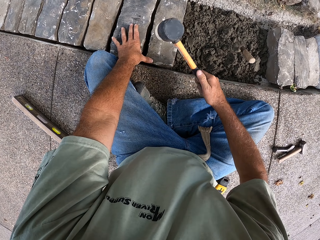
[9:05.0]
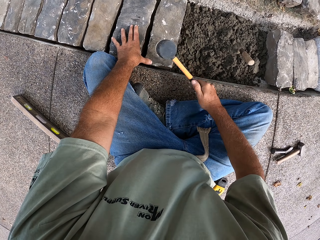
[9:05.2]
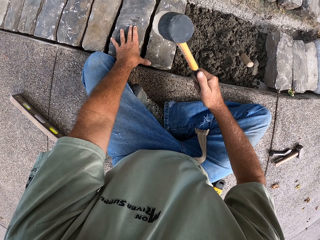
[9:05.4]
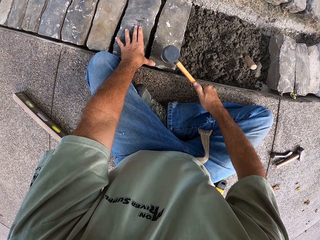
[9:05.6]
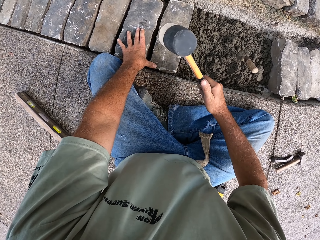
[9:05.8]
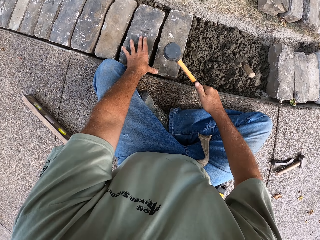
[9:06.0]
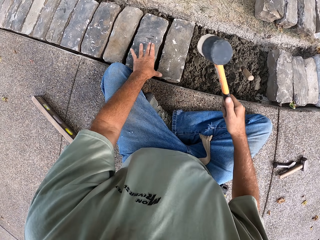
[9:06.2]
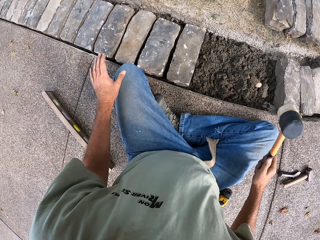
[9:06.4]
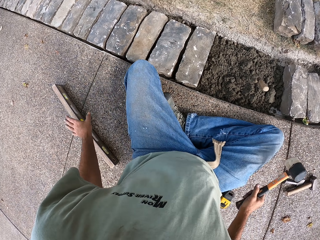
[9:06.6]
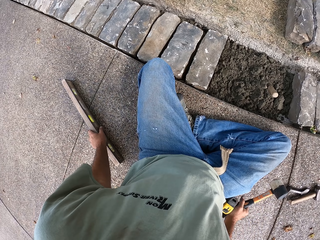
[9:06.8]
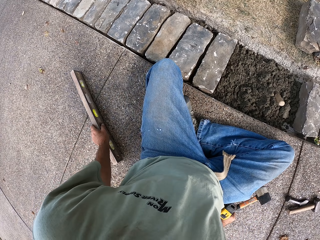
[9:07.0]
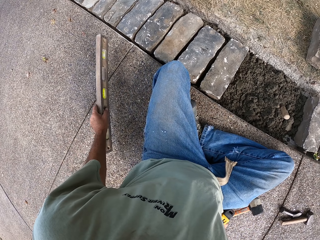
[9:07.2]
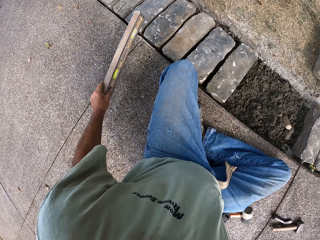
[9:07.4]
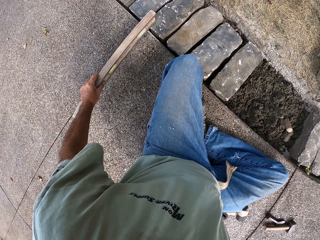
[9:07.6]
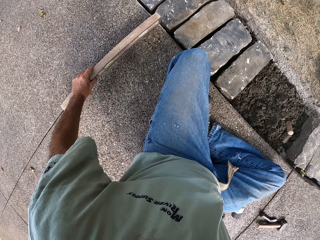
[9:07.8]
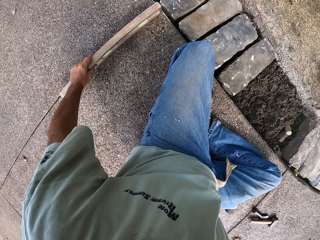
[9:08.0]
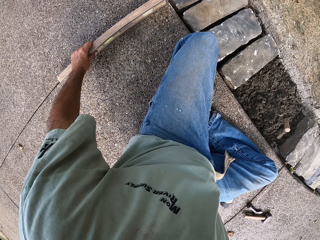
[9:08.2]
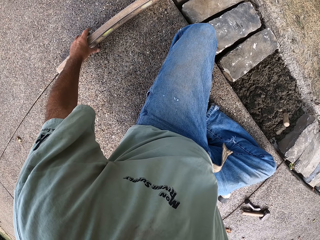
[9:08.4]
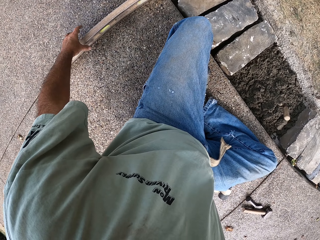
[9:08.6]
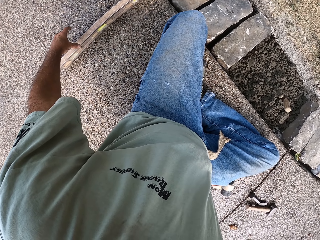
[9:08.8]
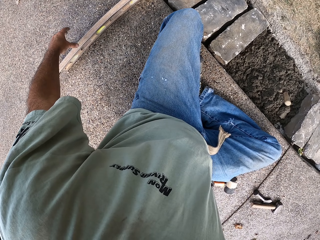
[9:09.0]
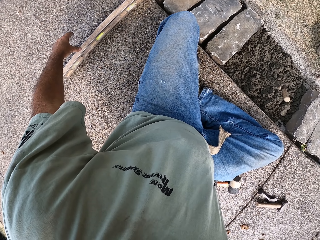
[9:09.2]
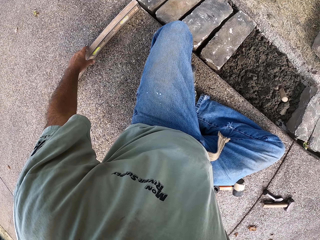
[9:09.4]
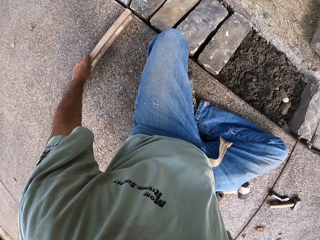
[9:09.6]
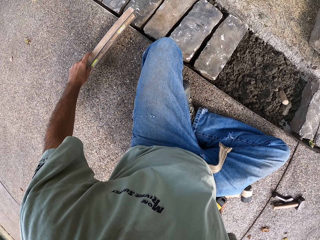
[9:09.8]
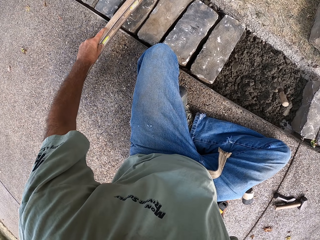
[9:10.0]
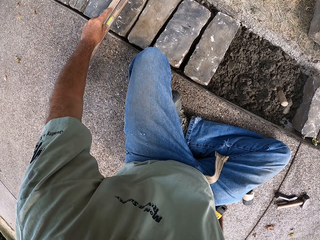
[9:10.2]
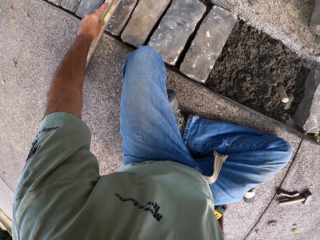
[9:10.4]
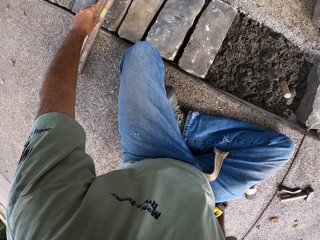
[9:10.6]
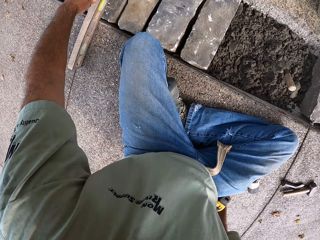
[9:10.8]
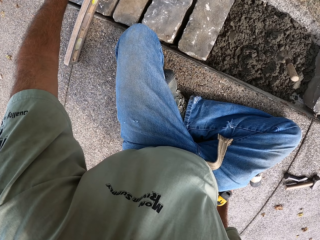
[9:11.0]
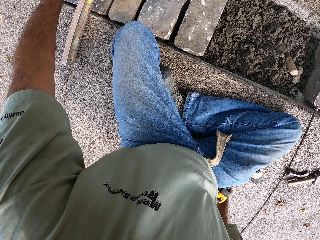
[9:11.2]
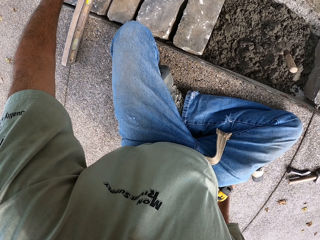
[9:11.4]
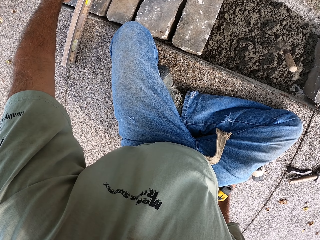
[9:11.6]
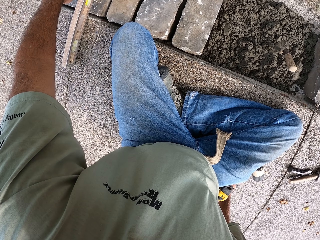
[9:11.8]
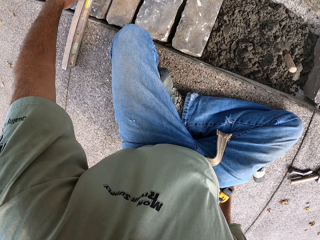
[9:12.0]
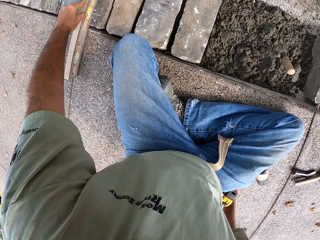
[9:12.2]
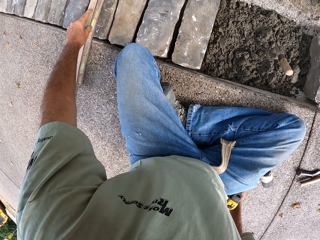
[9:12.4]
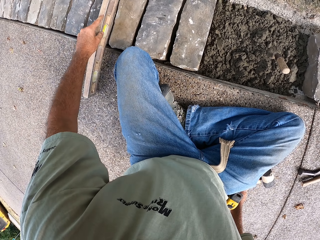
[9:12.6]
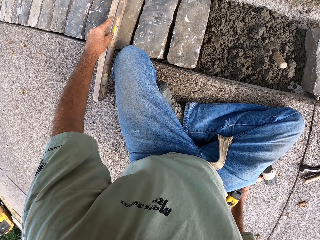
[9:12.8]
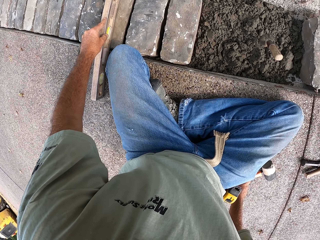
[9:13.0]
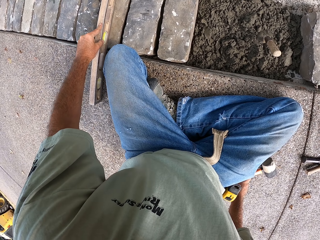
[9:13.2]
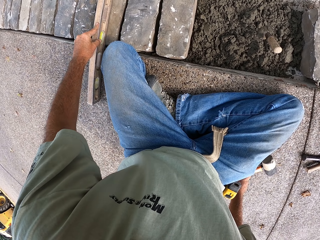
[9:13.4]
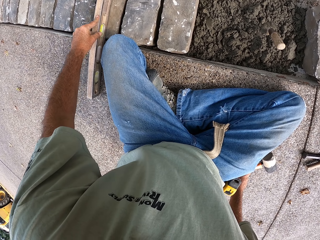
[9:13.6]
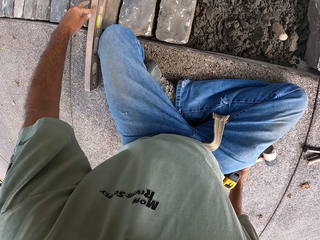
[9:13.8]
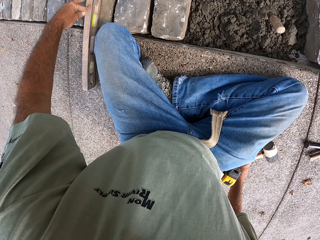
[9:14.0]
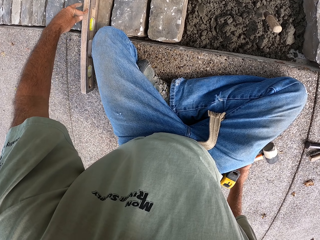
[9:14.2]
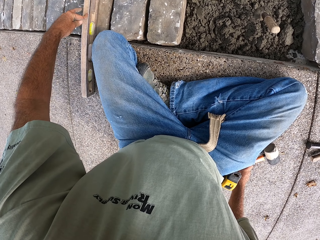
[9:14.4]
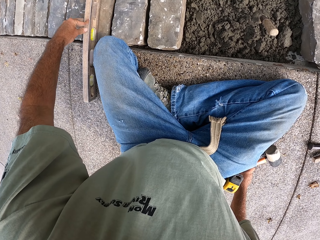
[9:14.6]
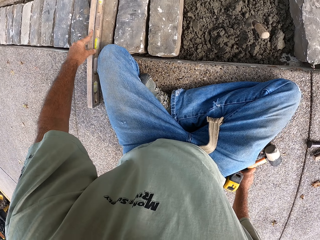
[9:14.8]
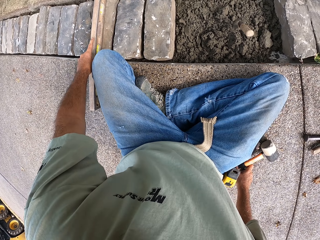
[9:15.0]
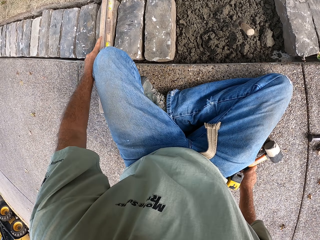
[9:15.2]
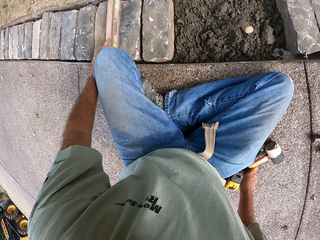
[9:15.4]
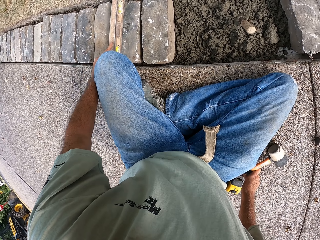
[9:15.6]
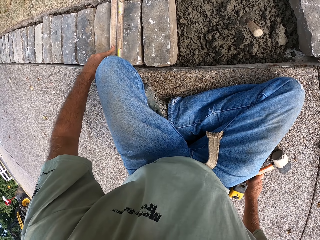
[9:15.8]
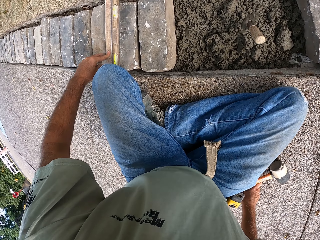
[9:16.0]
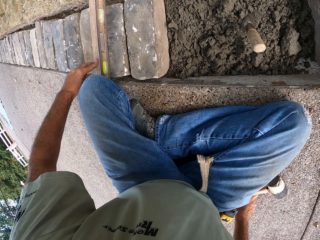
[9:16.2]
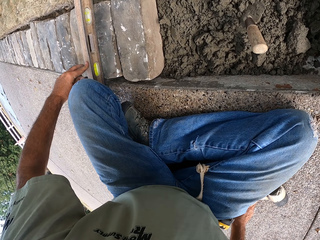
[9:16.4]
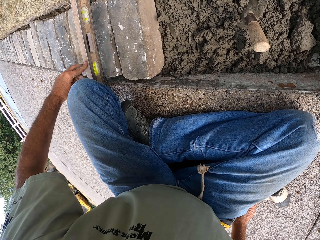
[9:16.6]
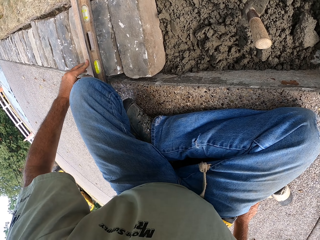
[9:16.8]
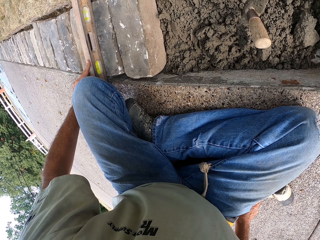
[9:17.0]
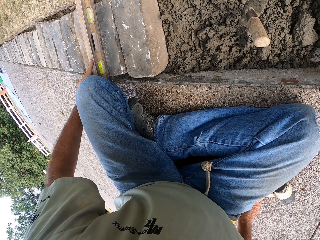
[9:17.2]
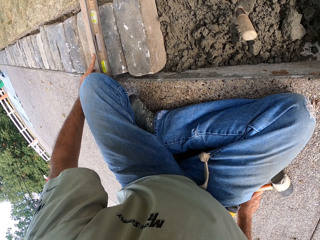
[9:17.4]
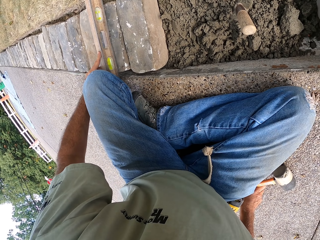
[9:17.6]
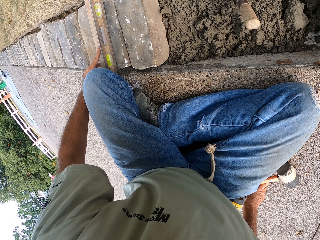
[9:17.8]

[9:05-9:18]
The camera wearer beats the blocks with the hammer. He puts the hammer on the ground. He picks up the metal with his left hand. He measures the blocks with the metal. He puts the metal on the block. He moves the metal on the blocks. He does something.

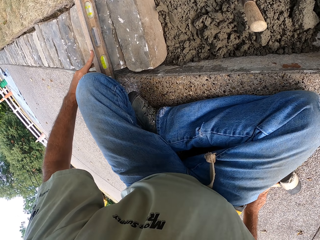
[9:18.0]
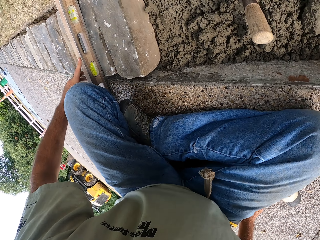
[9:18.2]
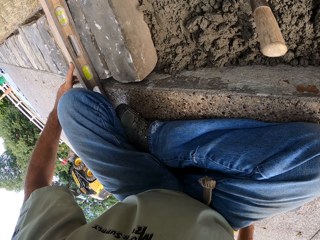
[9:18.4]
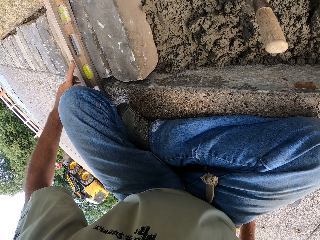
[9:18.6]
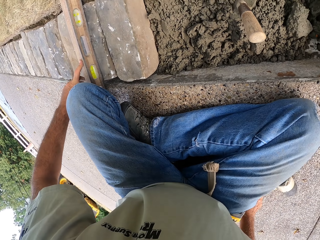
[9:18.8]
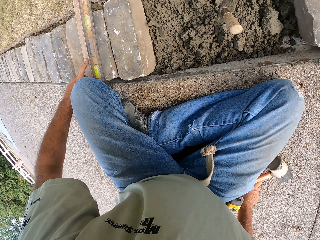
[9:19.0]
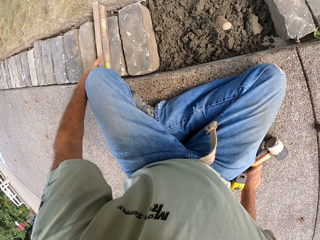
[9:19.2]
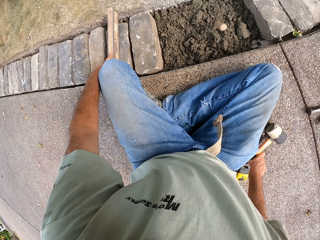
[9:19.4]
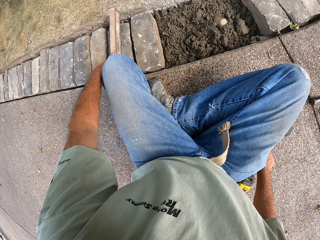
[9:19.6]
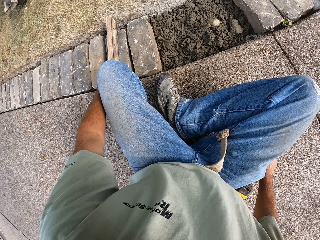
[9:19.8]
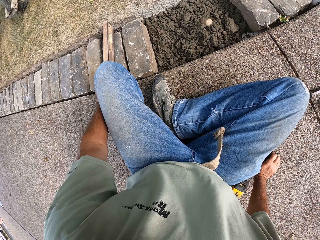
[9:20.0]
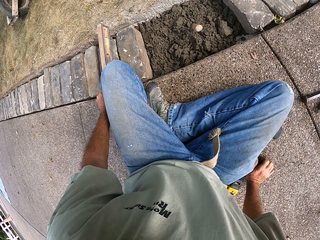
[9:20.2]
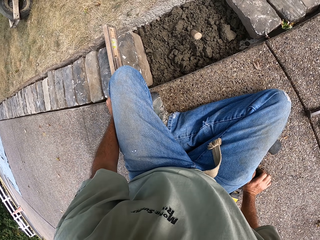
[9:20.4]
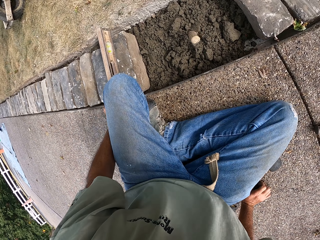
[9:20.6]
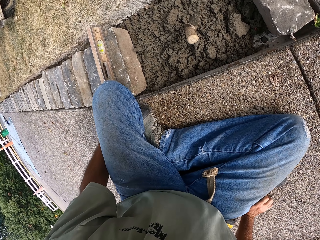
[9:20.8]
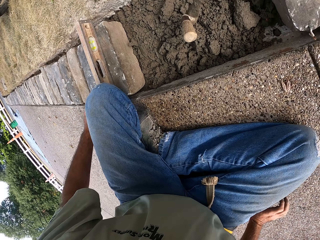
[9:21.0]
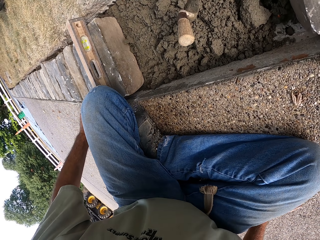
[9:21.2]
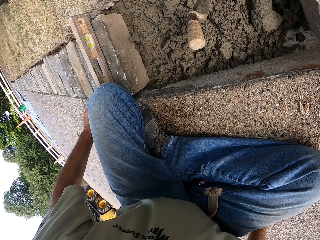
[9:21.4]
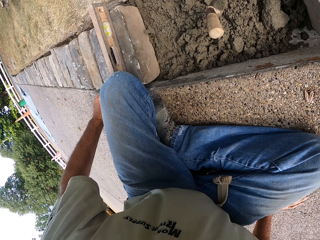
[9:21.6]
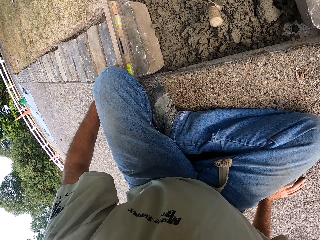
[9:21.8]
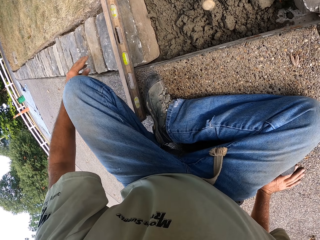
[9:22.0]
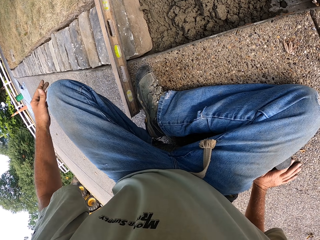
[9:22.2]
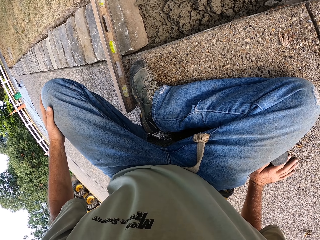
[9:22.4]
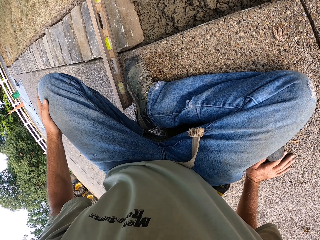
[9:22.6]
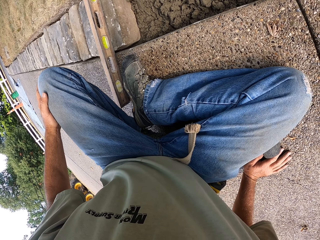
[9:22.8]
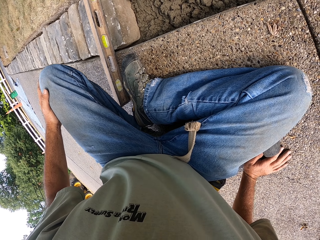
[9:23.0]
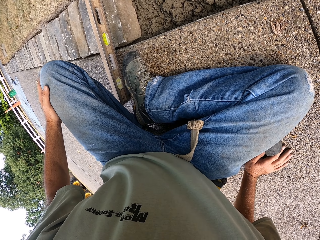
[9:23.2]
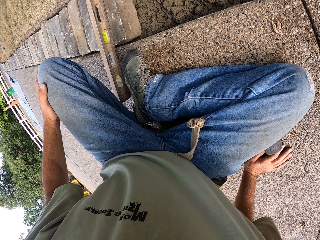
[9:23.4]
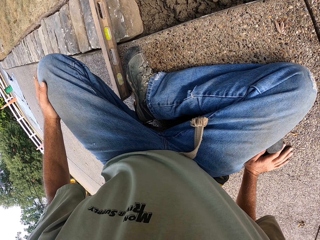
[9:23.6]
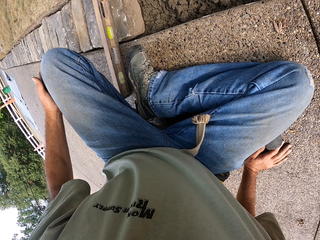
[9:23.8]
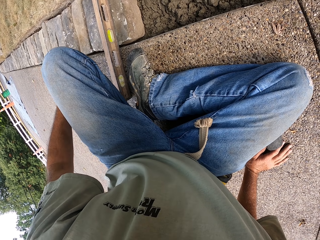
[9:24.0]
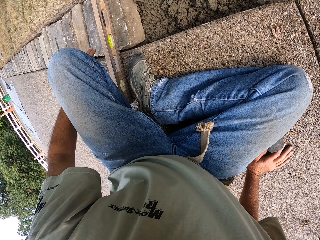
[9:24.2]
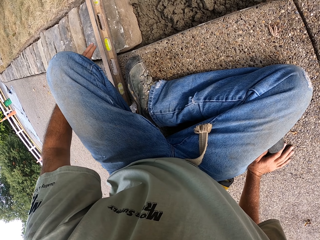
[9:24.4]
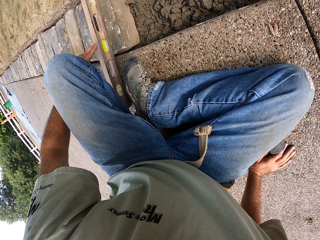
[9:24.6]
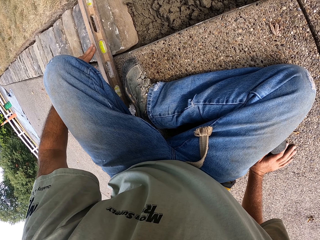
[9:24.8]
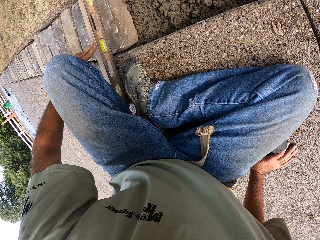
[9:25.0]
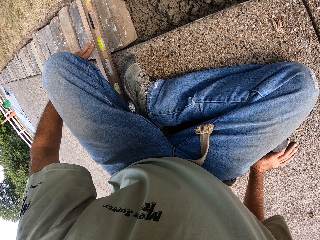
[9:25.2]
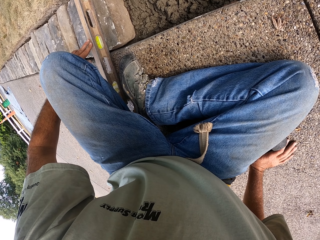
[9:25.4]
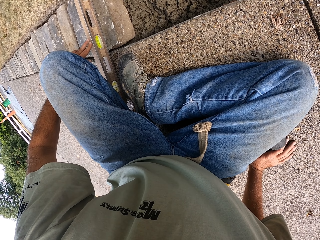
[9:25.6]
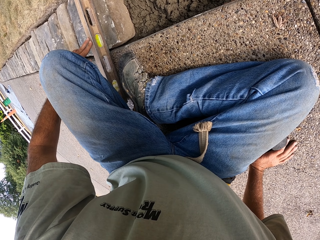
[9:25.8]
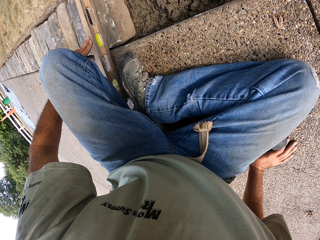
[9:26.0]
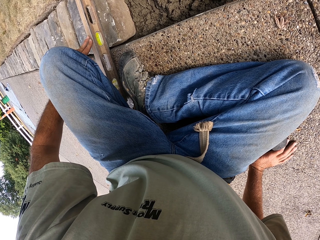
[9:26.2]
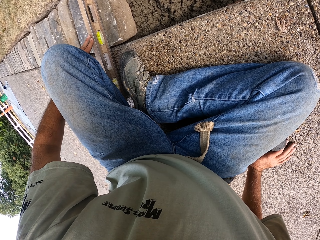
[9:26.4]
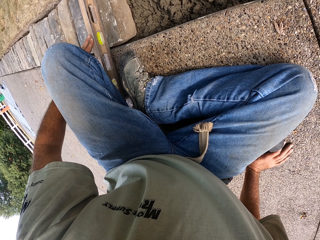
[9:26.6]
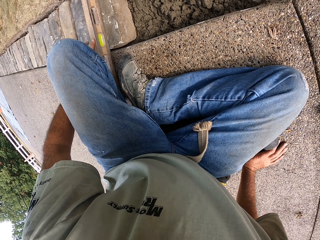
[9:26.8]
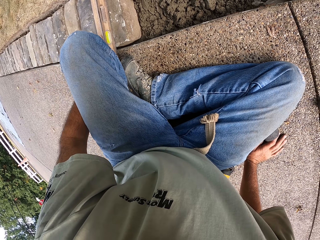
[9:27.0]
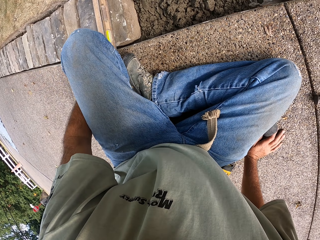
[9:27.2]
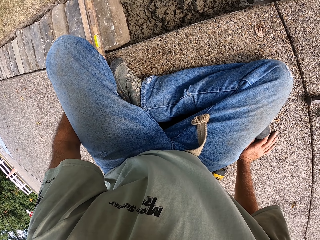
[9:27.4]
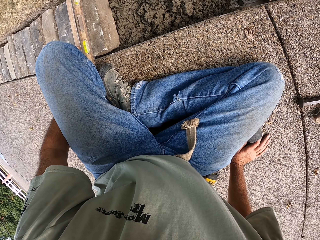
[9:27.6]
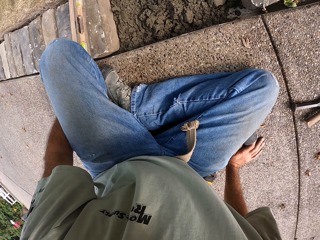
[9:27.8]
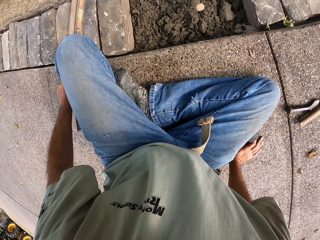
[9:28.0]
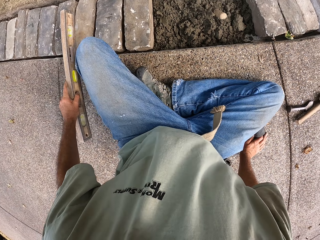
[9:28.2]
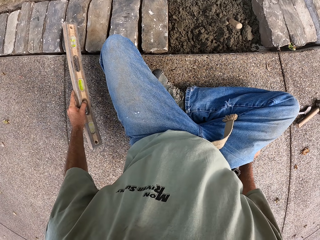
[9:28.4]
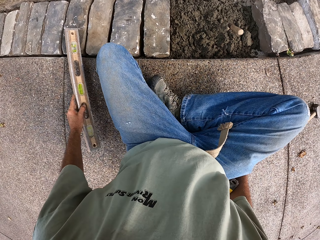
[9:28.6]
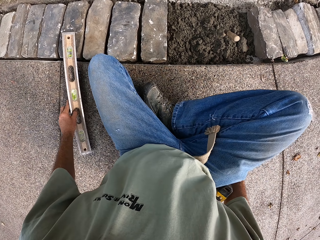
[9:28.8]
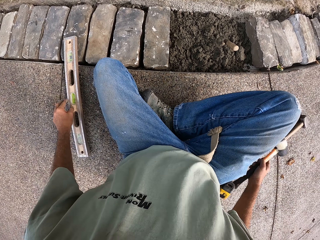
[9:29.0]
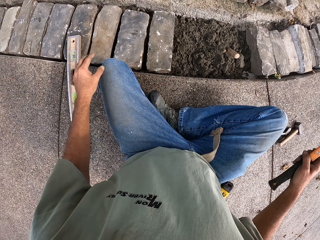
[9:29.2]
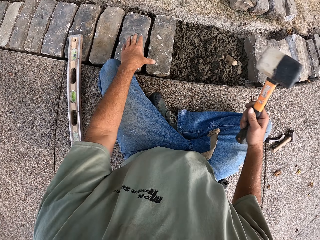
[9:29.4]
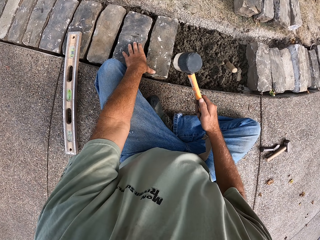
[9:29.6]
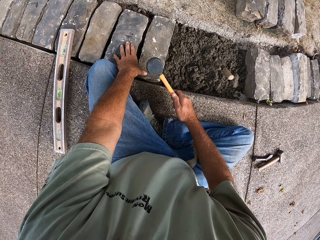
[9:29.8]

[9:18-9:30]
The camera wearer leaves the metal on the blocks. He touches the metal with his left hand. He puts the metal on the ground.
